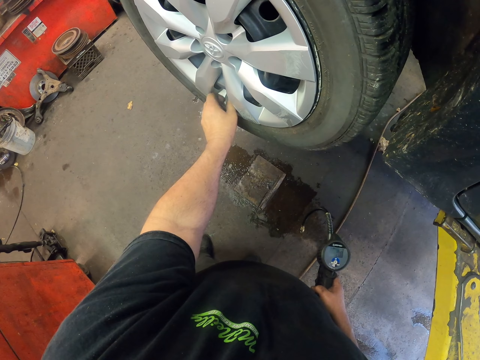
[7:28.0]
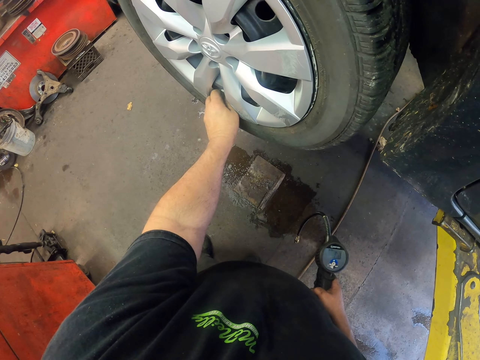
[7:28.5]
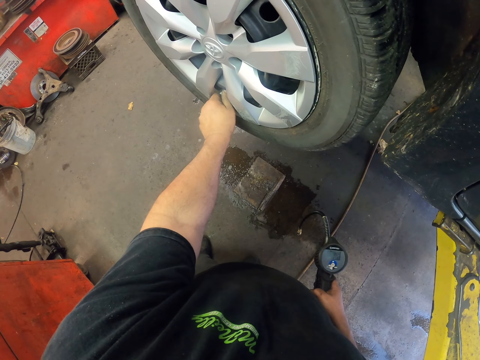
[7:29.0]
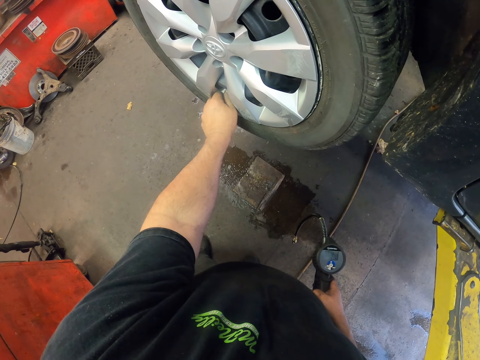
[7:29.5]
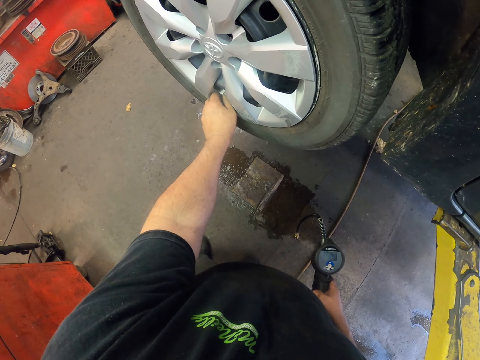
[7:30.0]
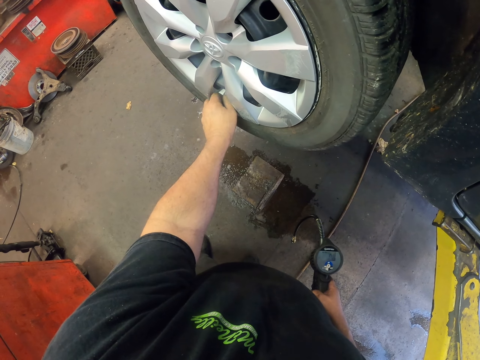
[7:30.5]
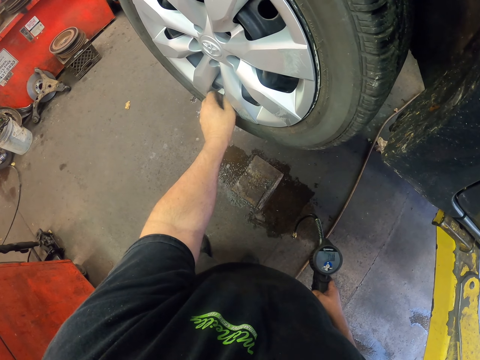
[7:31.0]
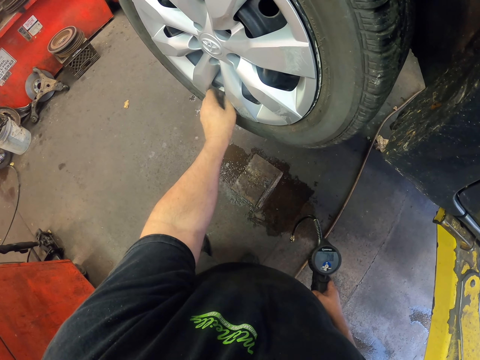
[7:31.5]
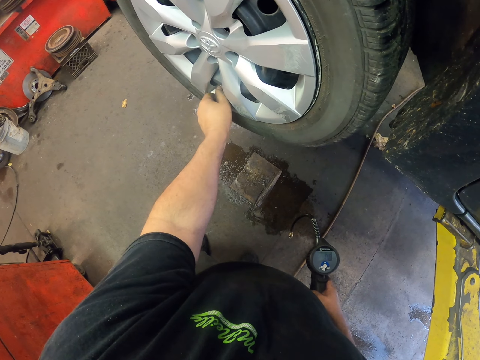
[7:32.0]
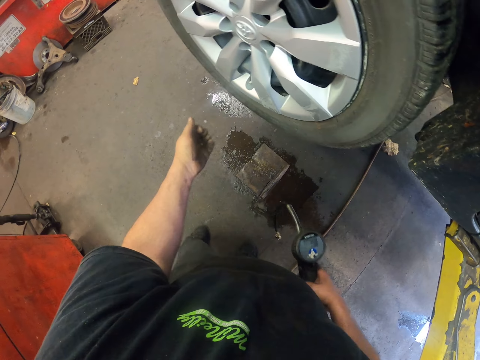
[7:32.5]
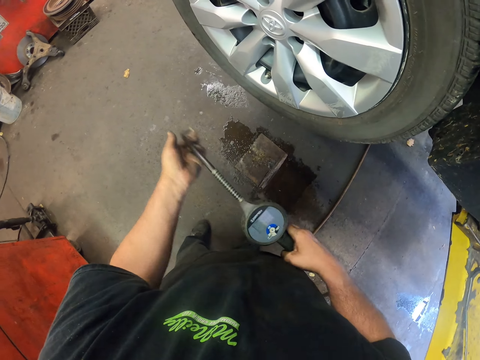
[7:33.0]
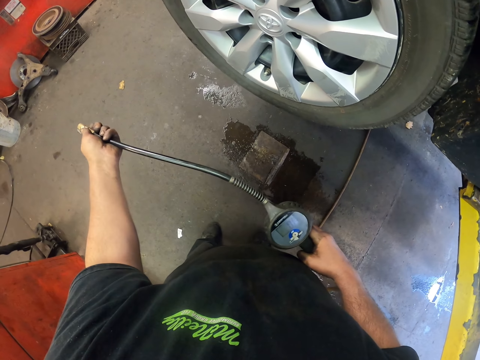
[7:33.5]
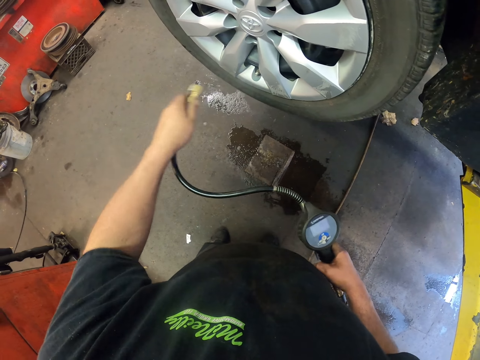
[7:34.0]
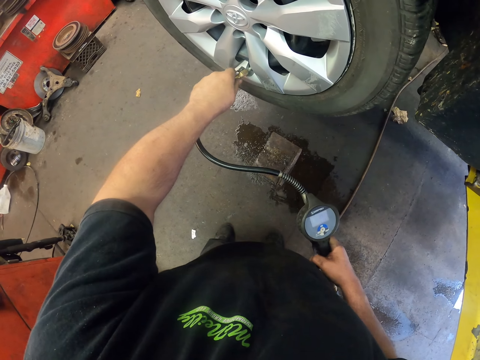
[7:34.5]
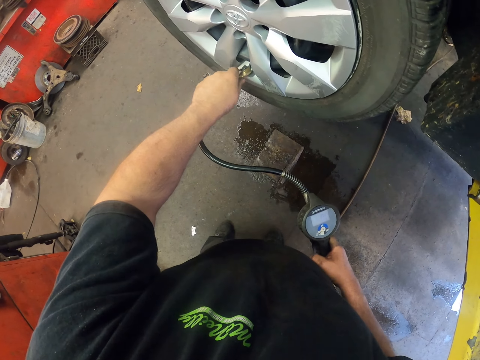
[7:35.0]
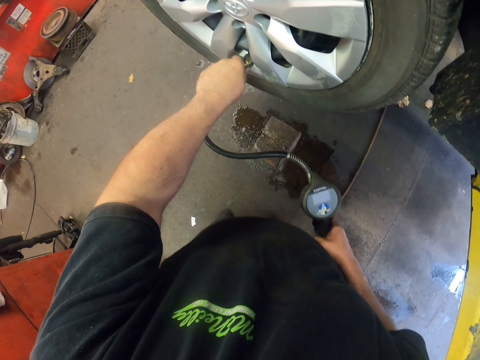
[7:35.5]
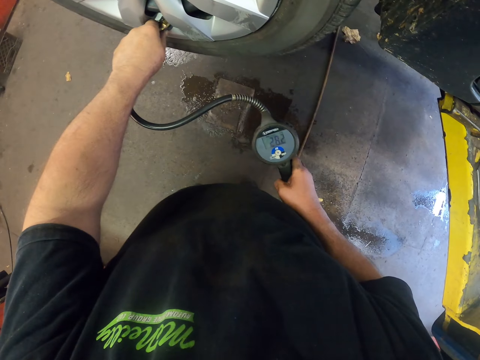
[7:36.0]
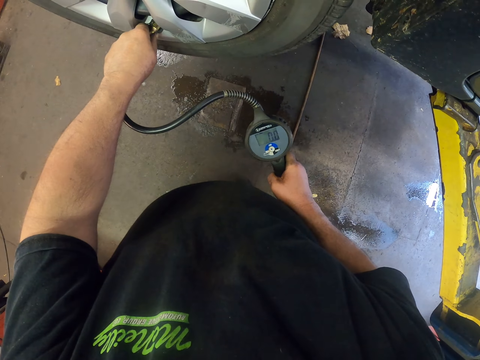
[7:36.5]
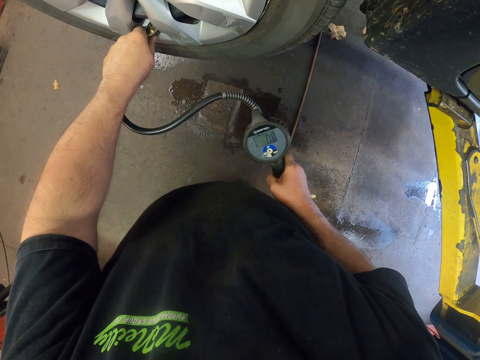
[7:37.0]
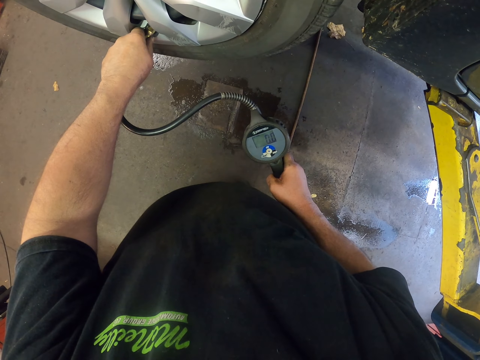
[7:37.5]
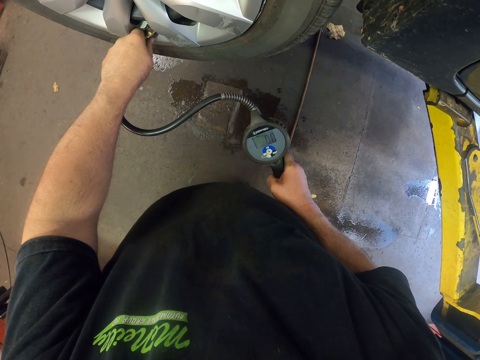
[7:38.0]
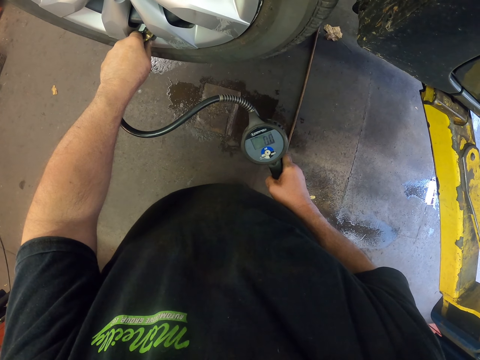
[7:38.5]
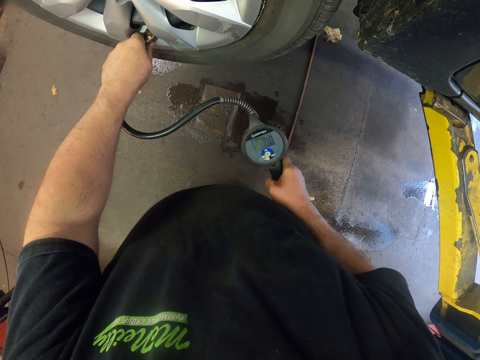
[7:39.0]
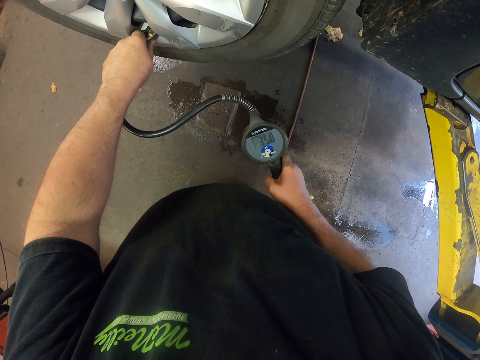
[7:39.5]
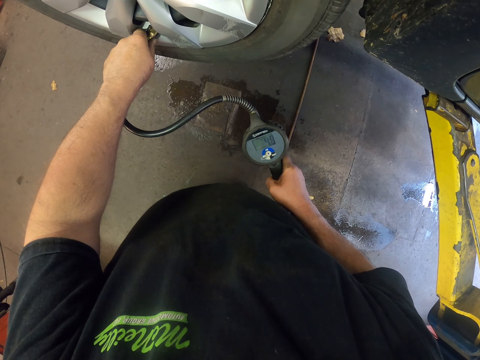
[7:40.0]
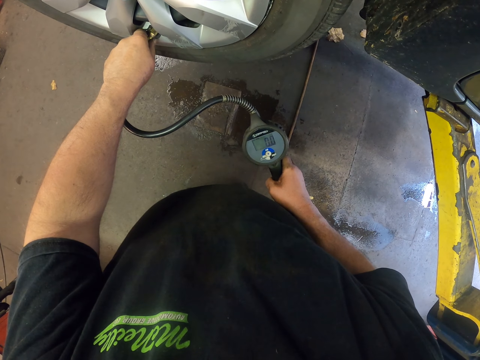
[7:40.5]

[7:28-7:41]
The camera wearer holds an air compressor with her left hand. She puts pressure in the tire. She looks at the pressure pump.

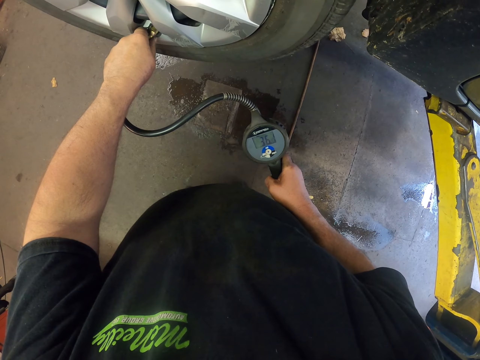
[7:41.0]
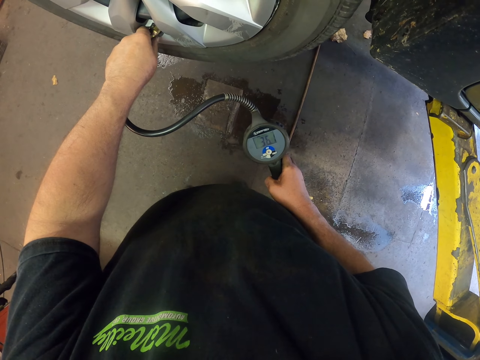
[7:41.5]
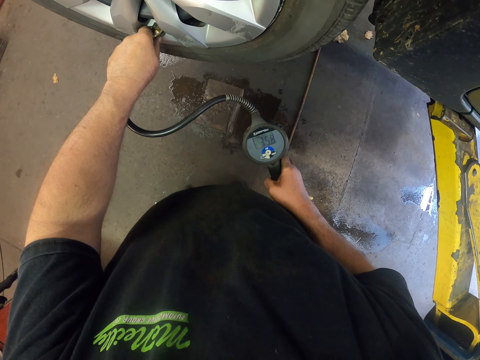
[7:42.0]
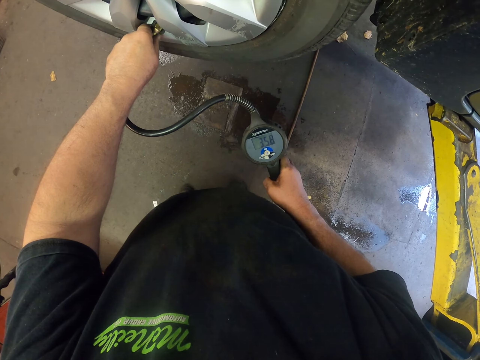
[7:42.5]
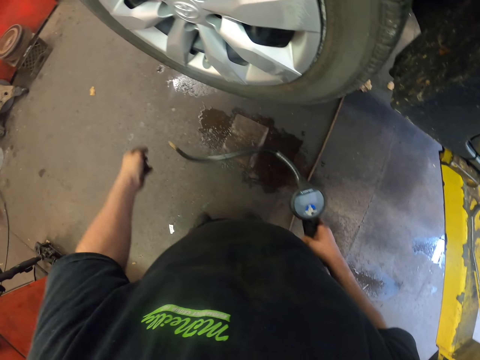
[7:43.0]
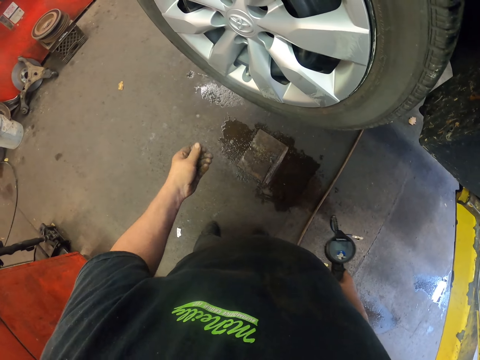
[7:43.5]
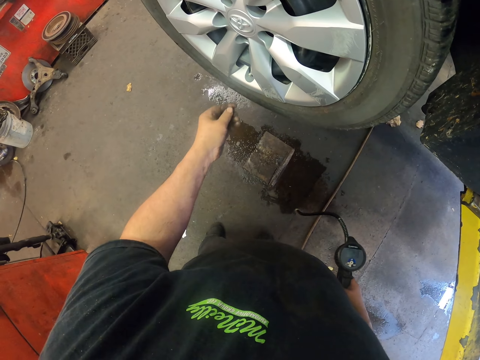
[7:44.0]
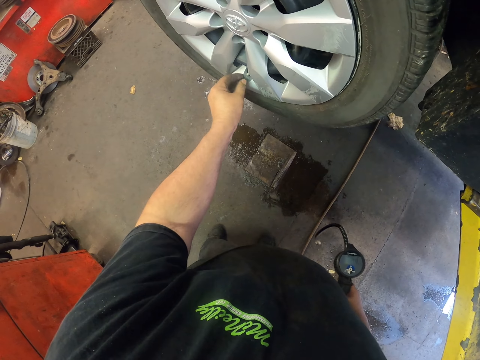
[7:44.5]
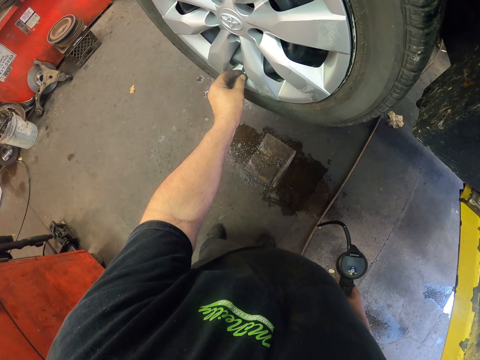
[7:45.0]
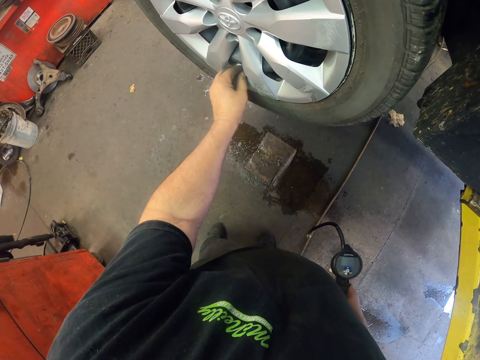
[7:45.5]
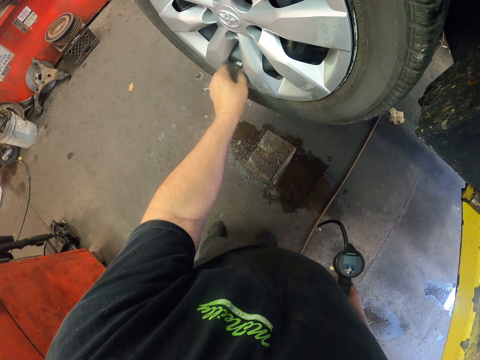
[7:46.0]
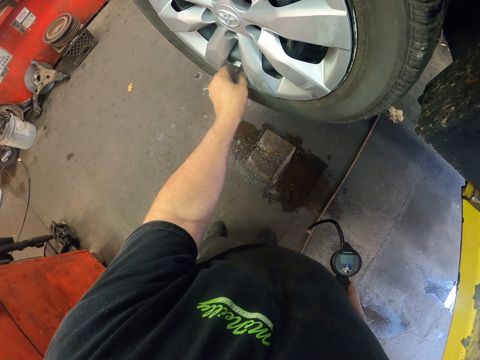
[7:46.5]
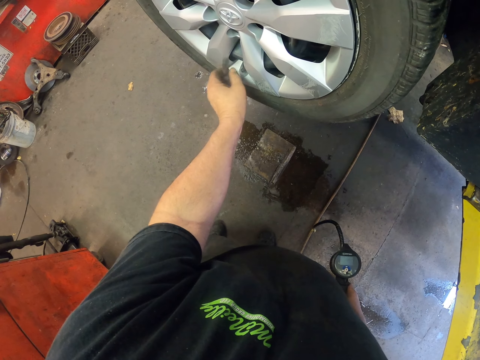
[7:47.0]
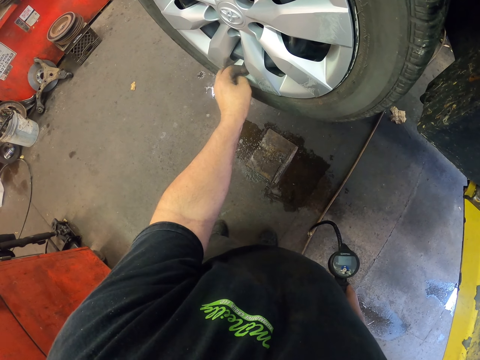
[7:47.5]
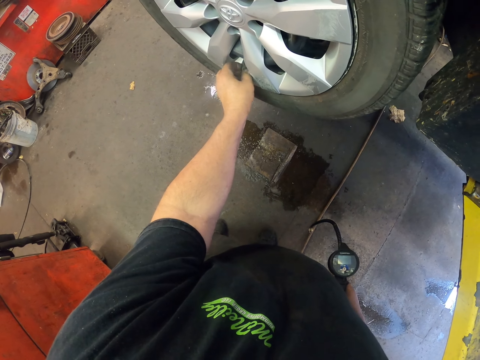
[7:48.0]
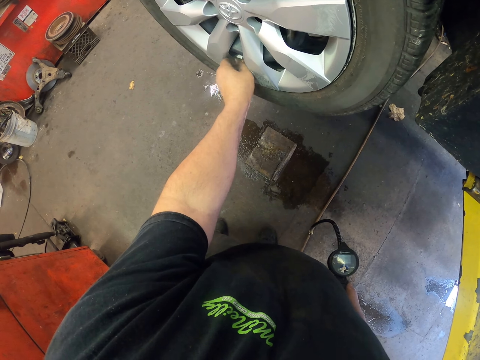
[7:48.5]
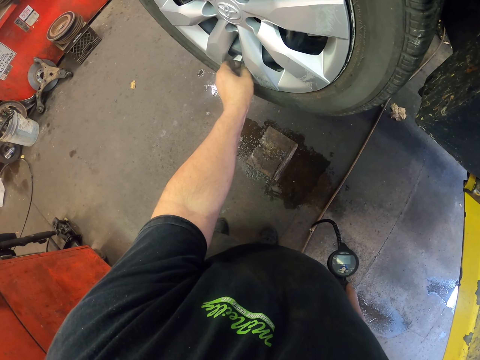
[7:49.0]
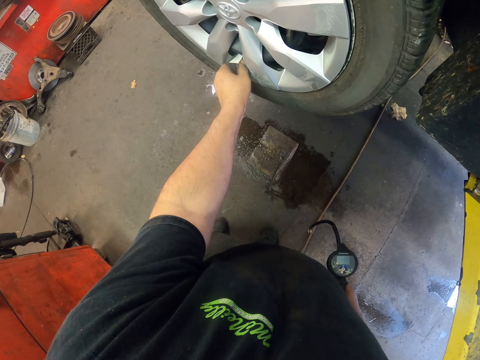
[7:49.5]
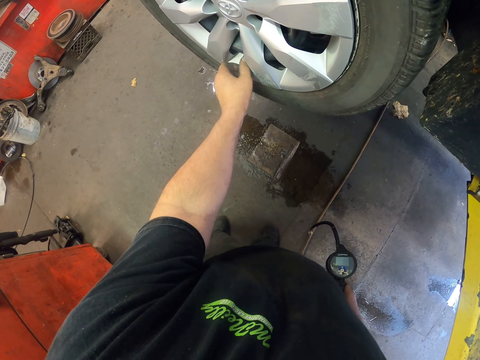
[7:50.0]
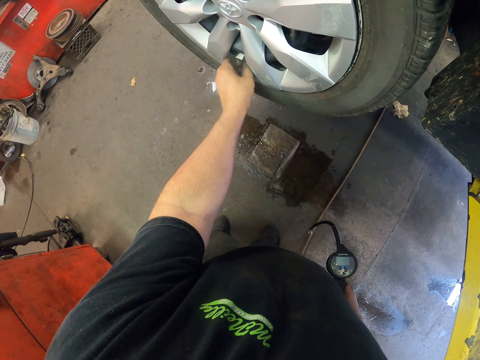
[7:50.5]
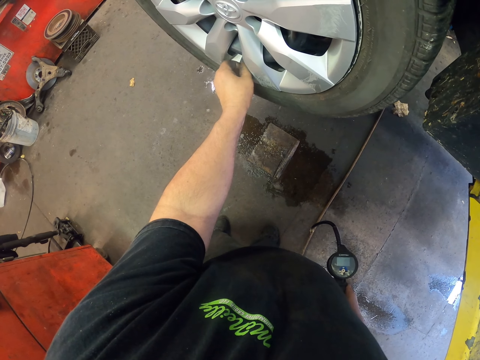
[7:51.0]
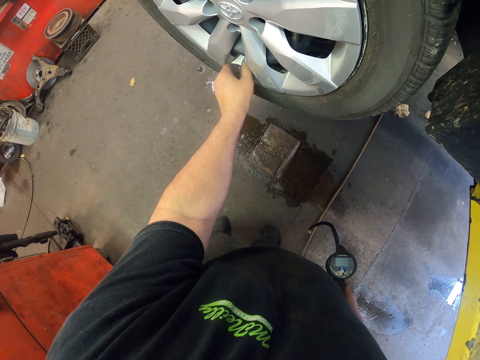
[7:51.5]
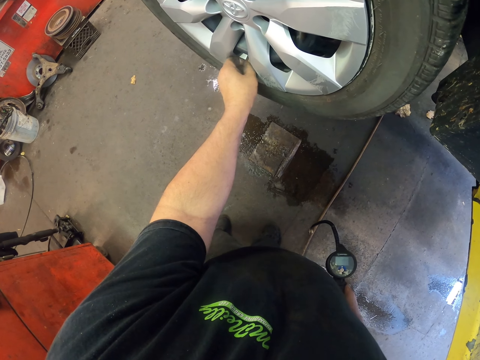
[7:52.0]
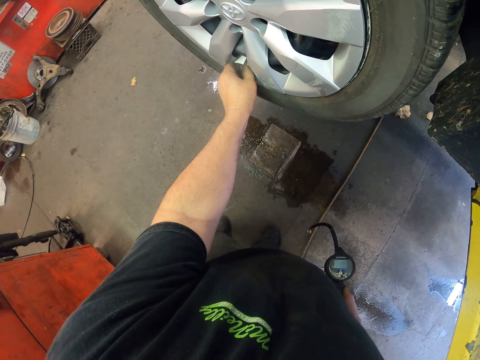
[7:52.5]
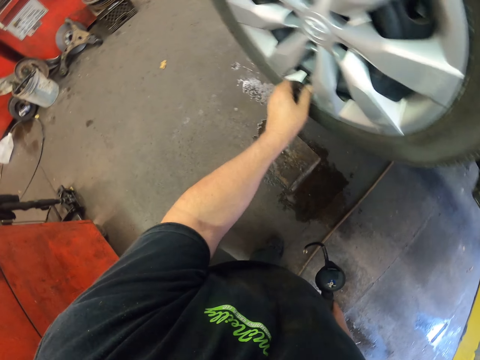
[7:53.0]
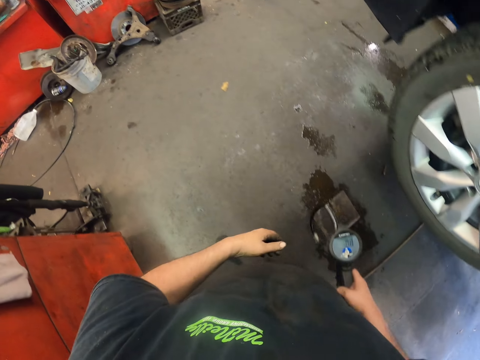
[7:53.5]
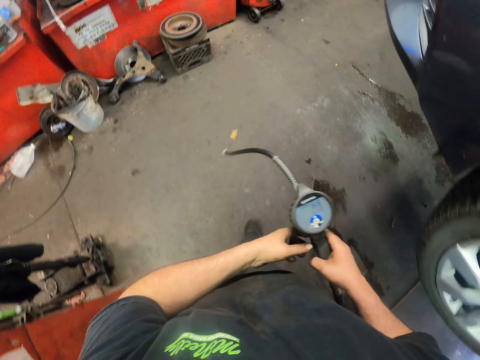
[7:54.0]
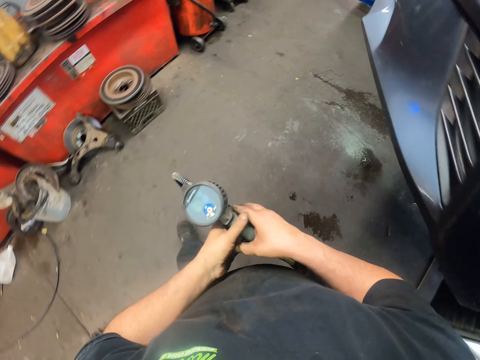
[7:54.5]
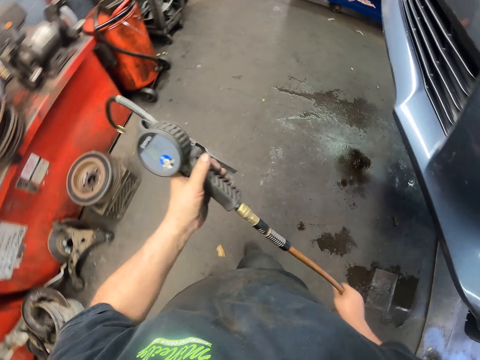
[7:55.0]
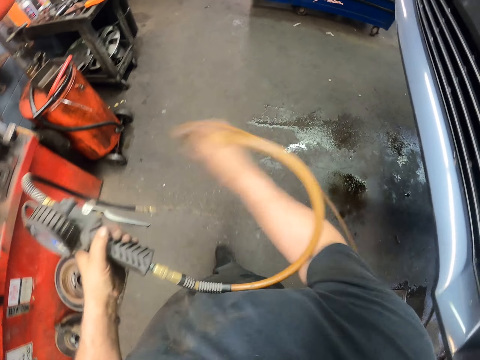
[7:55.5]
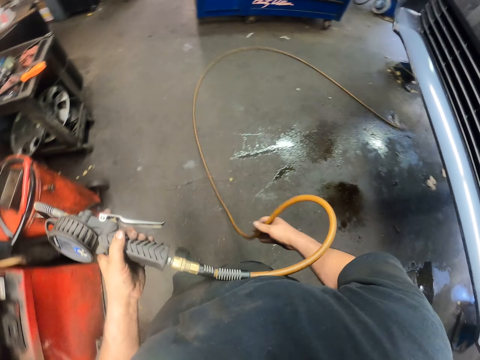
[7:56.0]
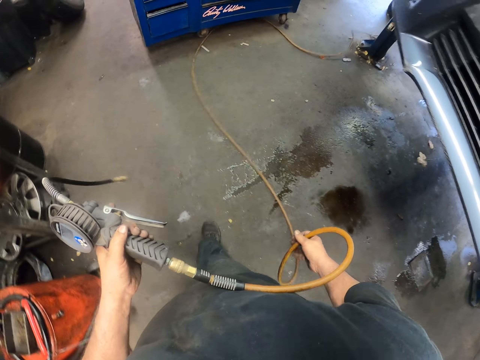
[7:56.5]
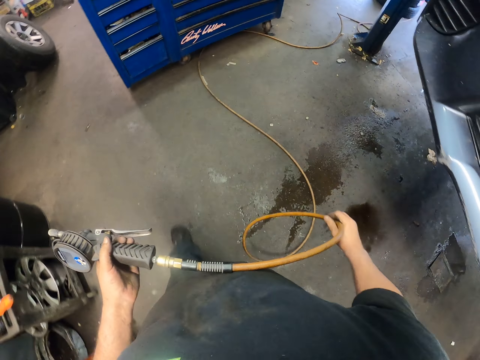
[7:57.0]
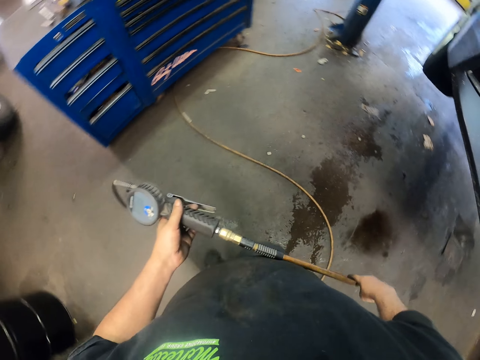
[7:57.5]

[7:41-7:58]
The camera wearer removes the air compressor in a tyre. They fix something in a tyre. They close the pressure tube. They walk around the workshop.
